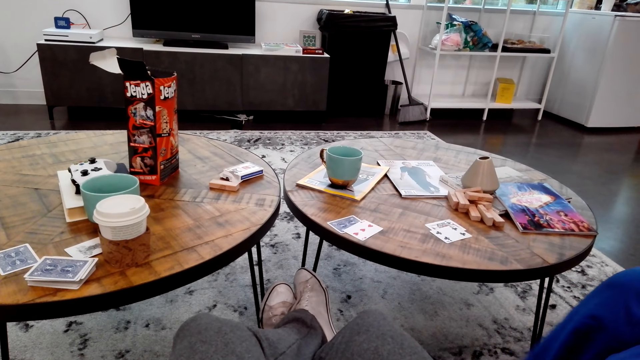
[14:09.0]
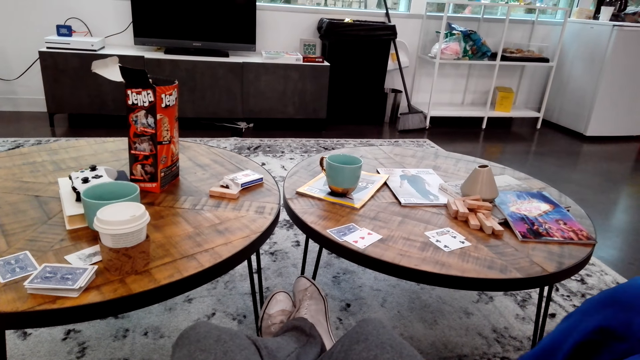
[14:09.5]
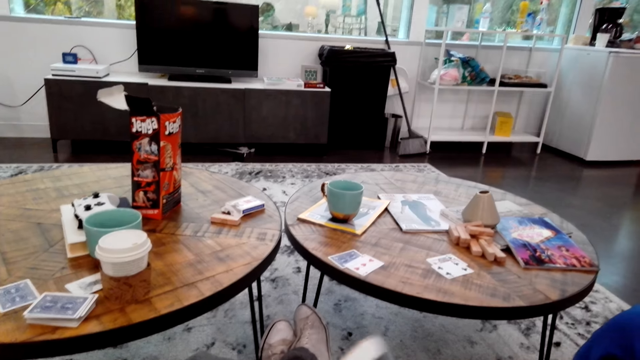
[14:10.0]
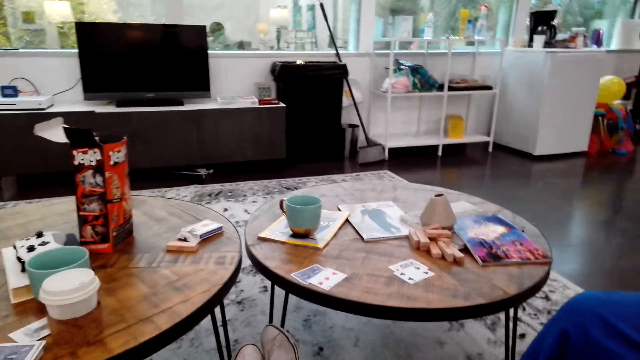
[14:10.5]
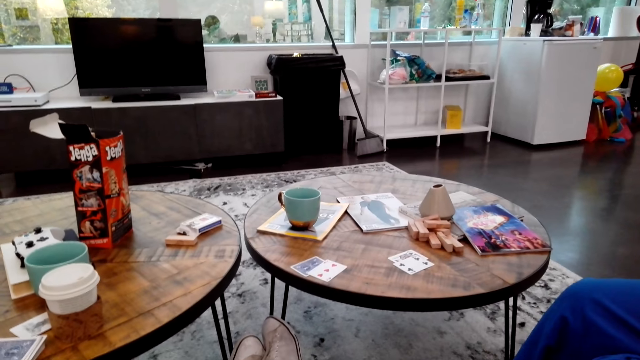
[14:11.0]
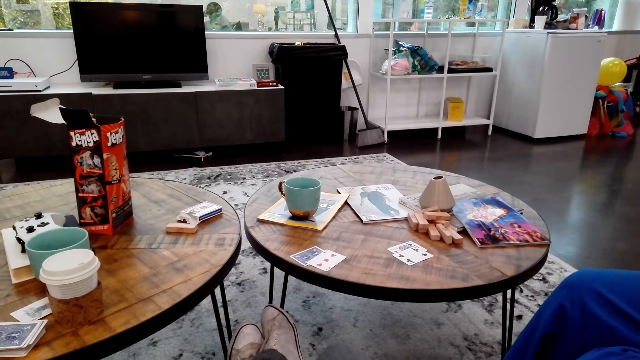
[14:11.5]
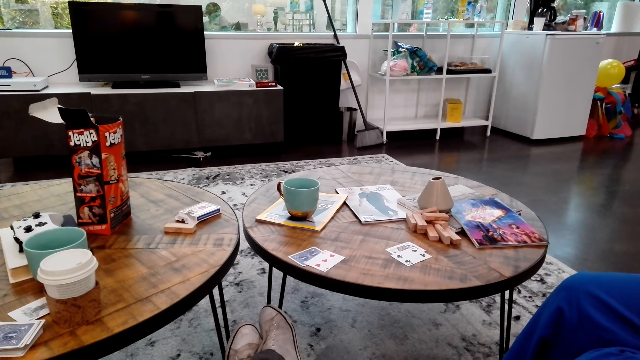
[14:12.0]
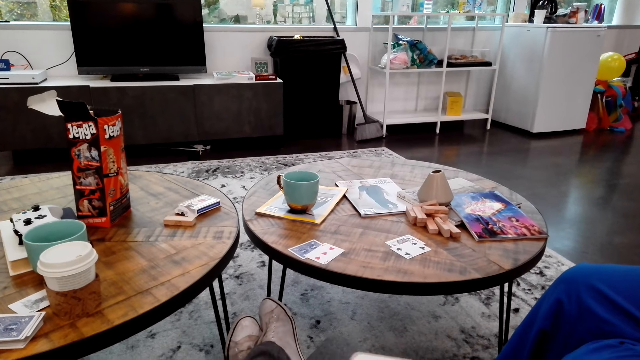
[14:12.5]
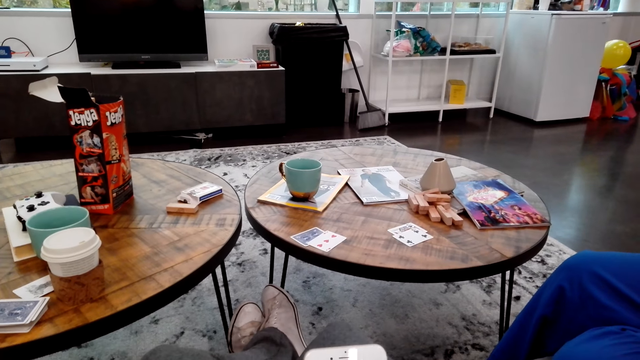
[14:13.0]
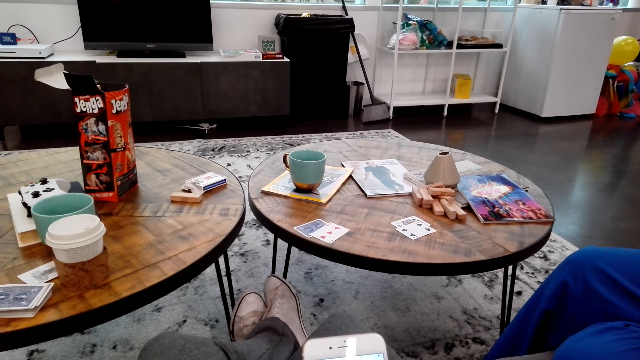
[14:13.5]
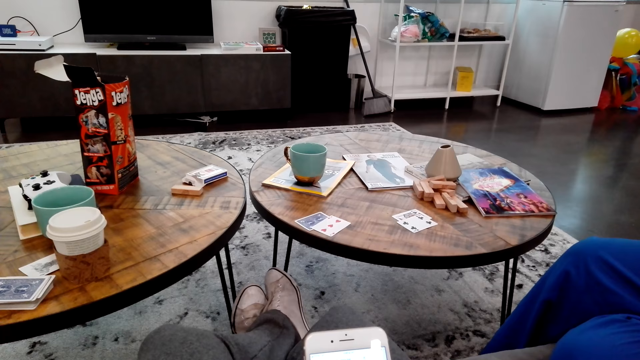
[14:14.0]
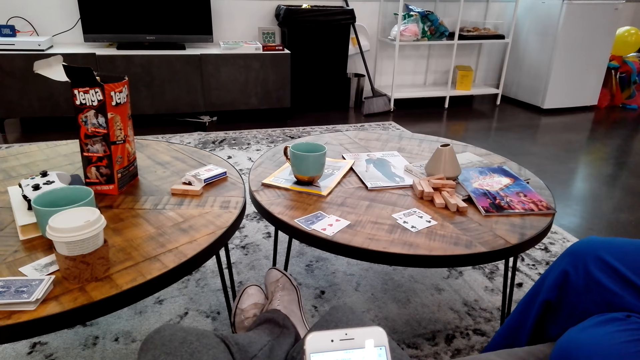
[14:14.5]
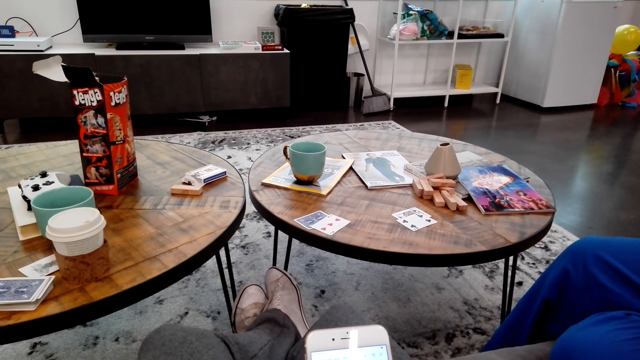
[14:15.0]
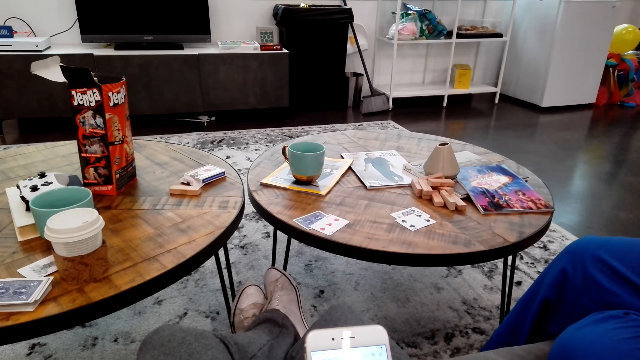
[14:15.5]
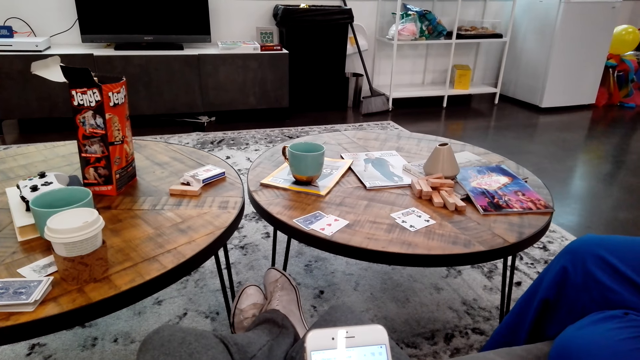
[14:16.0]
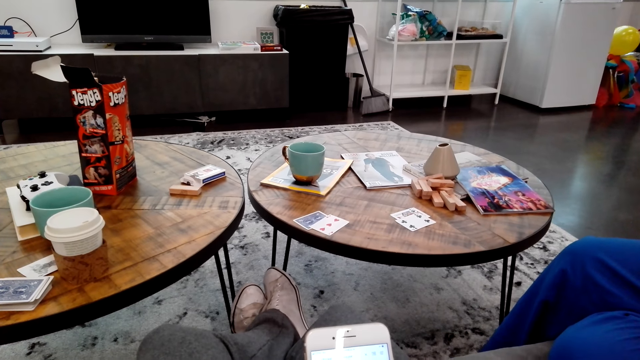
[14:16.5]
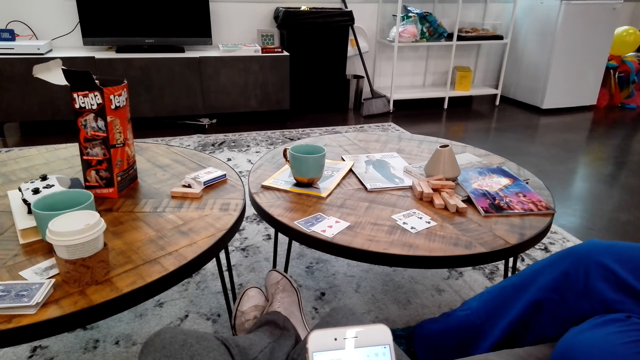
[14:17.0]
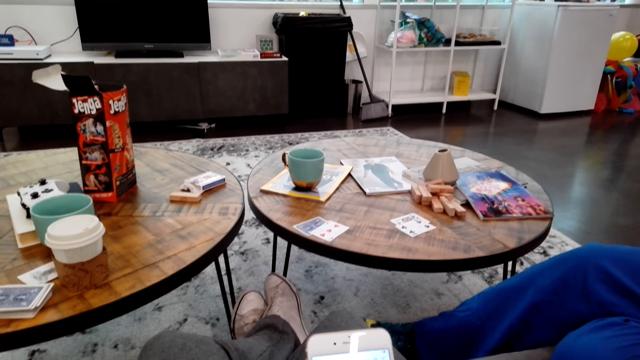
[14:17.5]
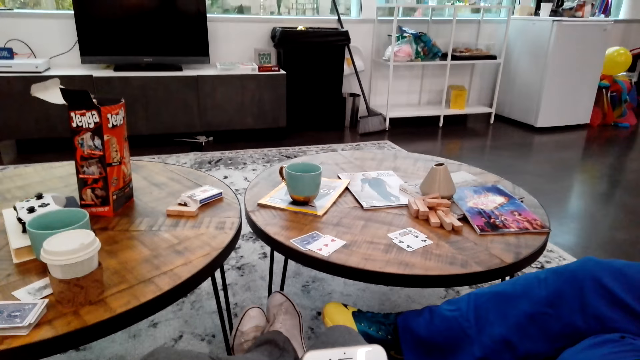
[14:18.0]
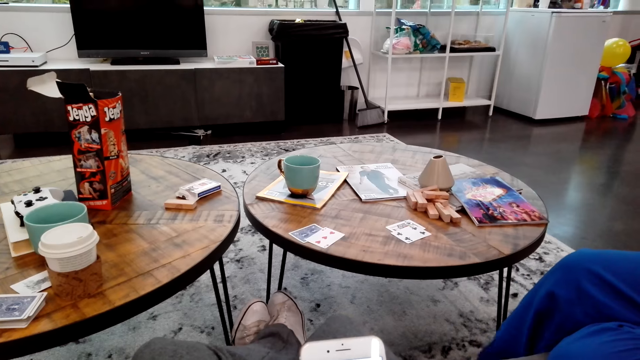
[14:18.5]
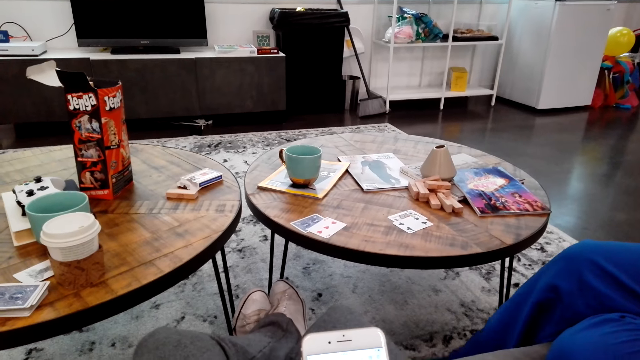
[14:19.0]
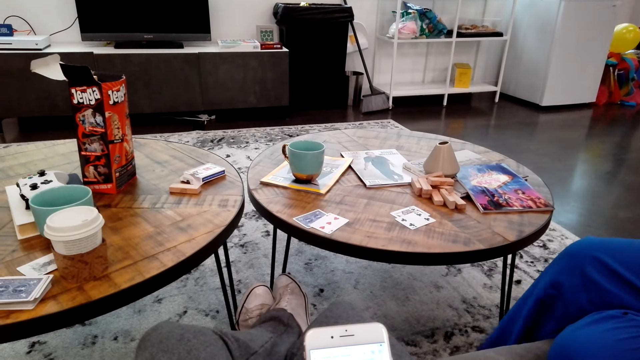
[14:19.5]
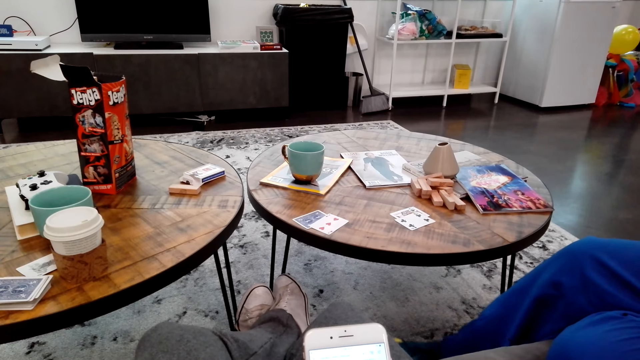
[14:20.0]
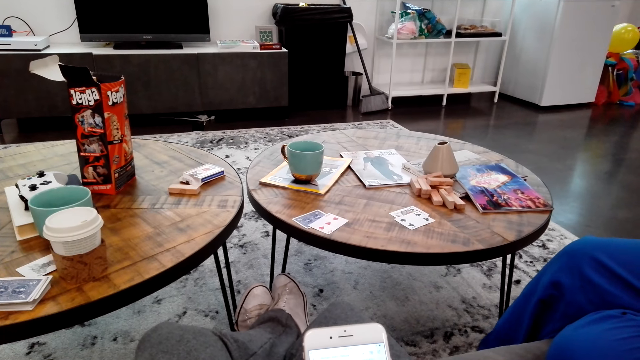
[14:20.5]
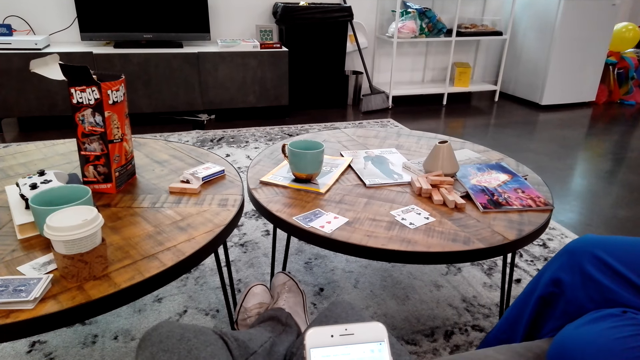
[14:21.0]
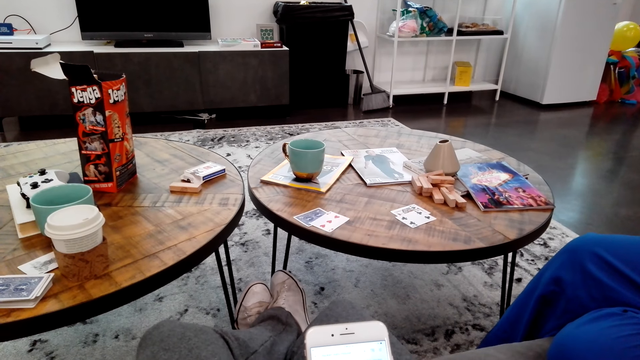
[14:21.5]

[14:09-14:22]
A woman speaks to the camera wearer. The camera wearer speaks to the woman. They operate something. The woman folds the legs.

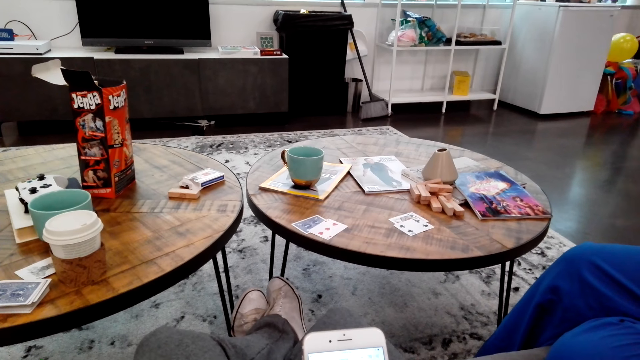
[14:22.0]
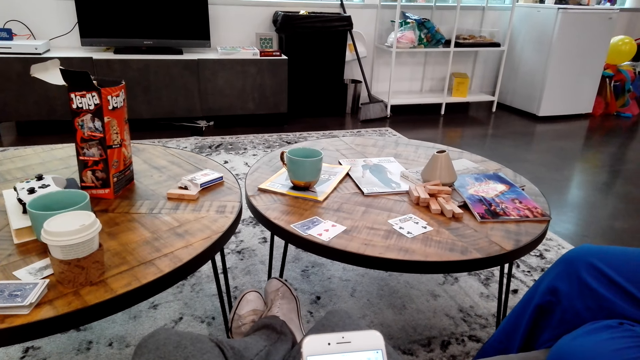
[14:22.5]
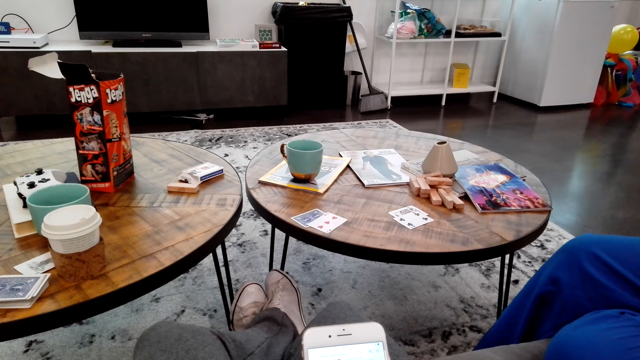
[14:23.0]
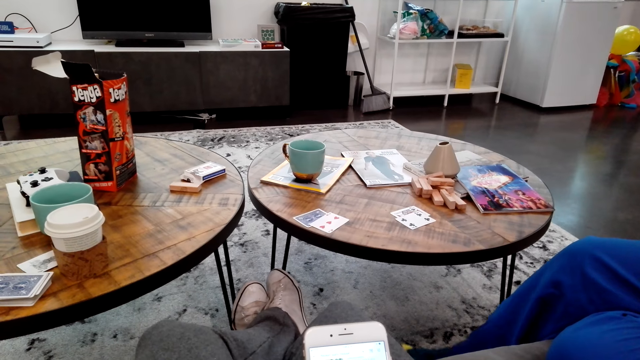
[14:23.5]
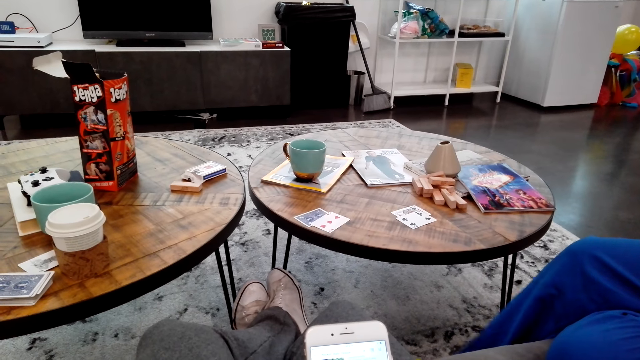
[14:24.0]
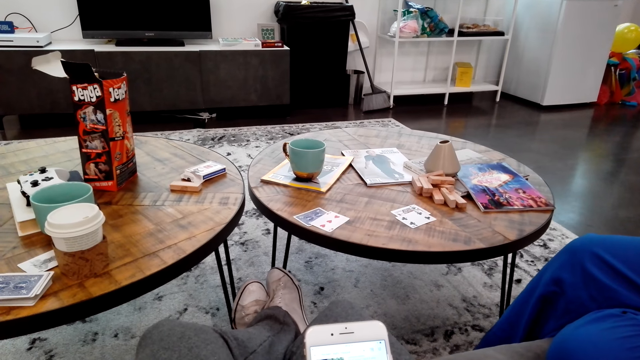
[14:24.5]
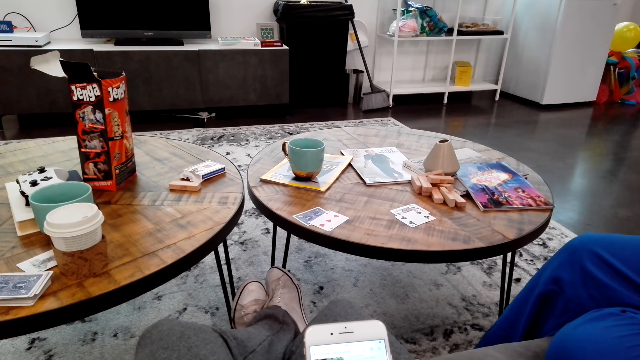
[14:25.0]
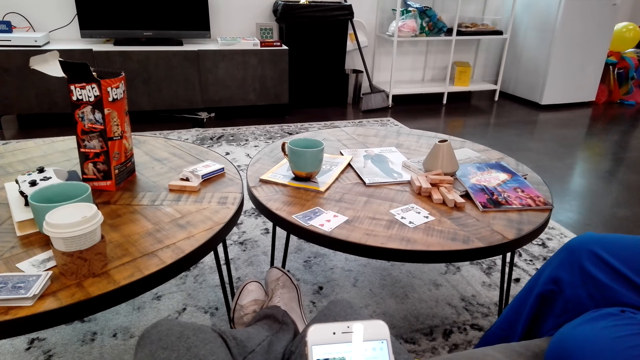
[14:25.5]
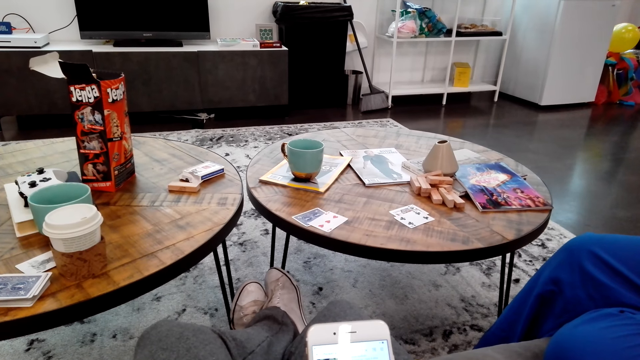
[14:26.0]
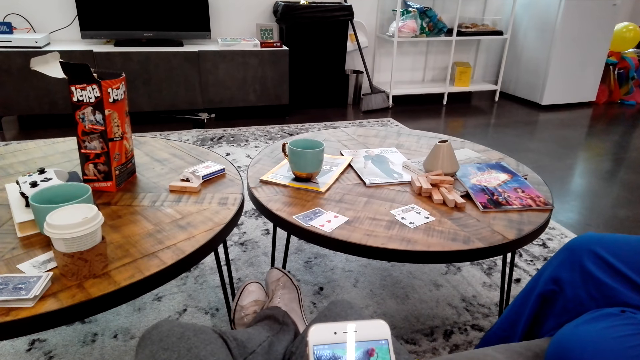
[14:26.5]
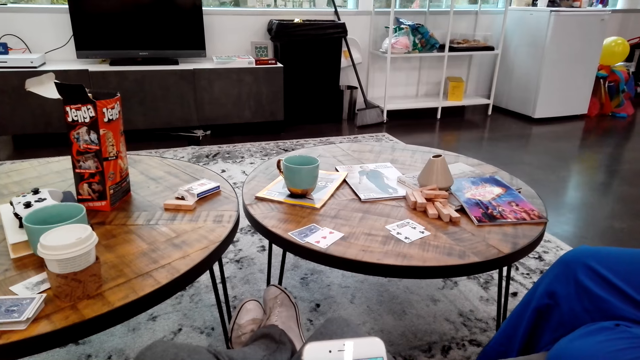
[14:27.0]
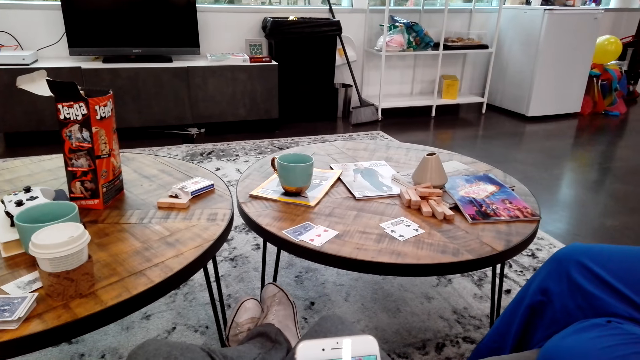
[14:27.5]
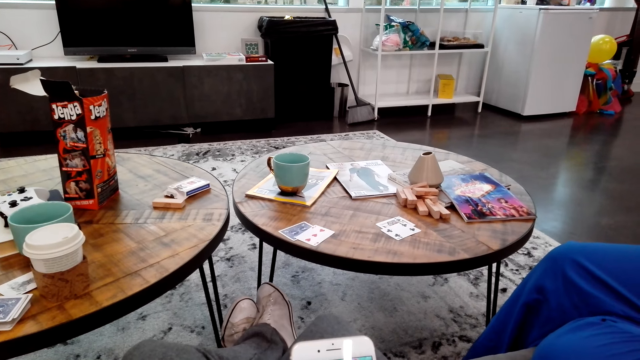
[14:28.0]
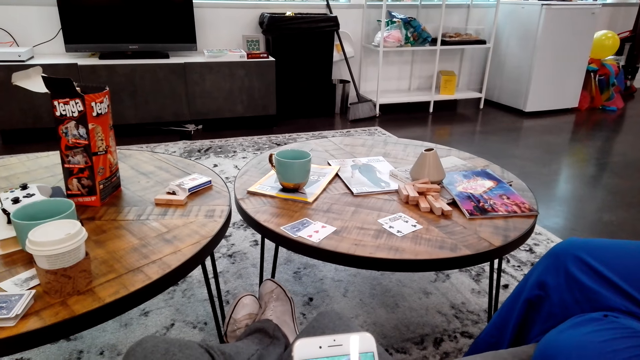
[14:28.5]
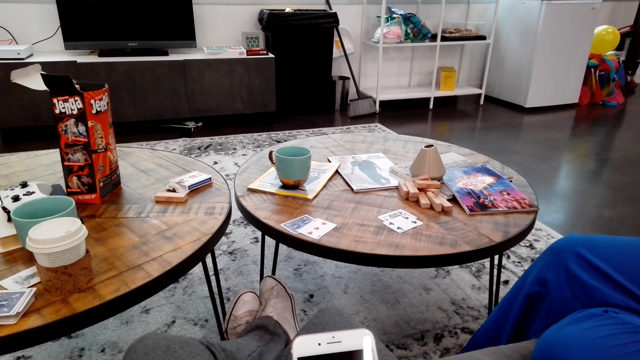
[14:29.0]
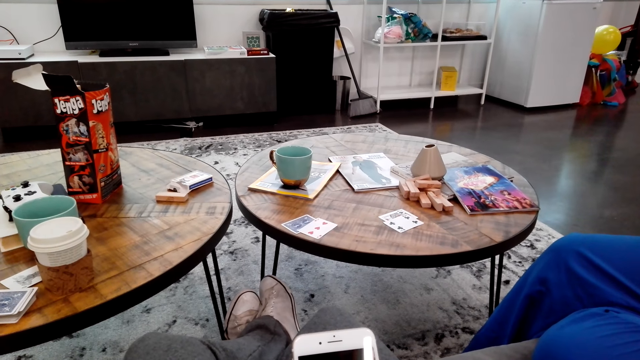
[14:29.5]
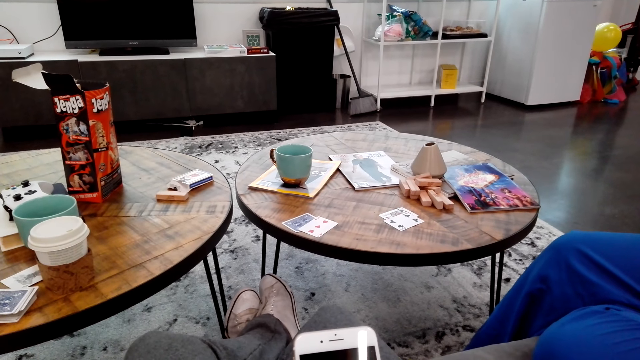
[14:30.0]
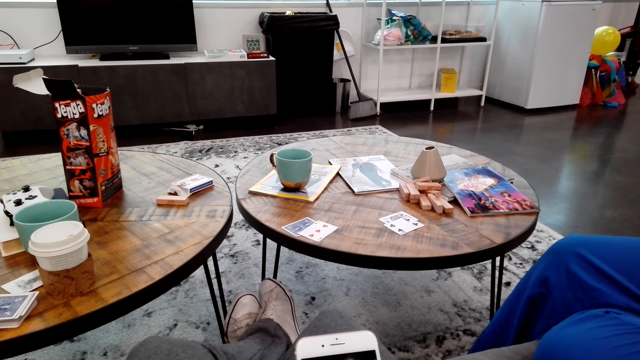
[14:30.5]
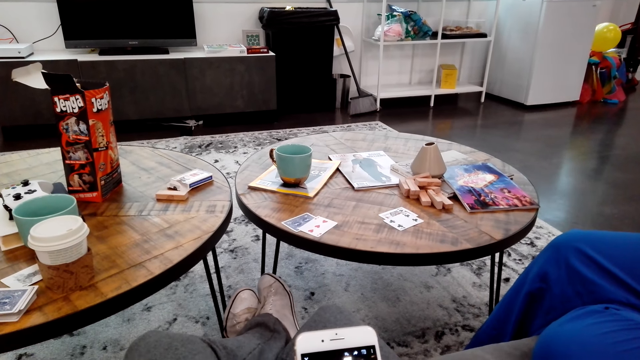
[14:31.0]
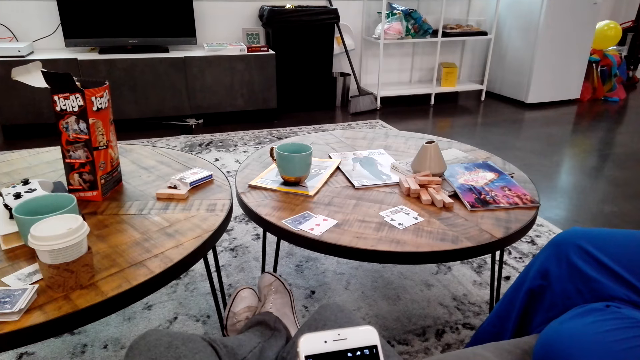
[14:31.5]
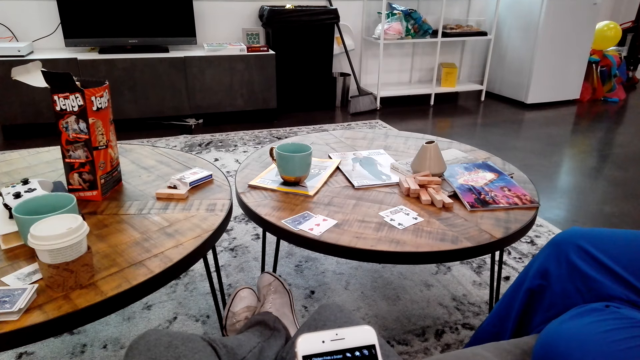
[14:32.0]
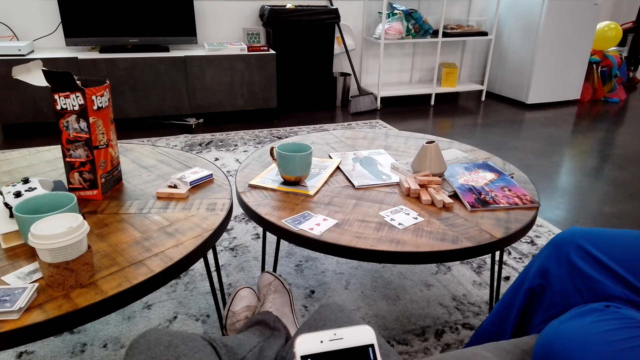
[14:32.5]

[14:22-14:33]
A woman yawns.
